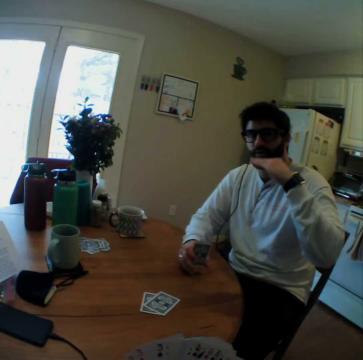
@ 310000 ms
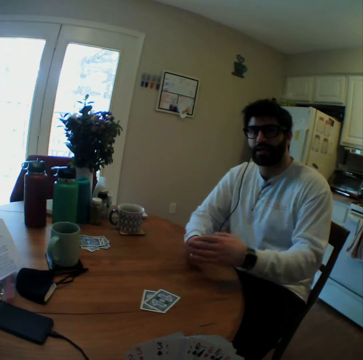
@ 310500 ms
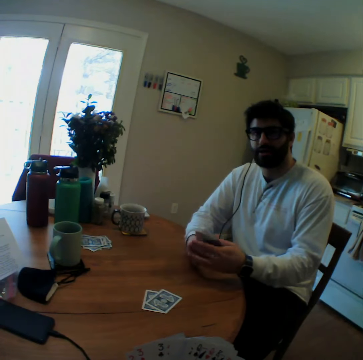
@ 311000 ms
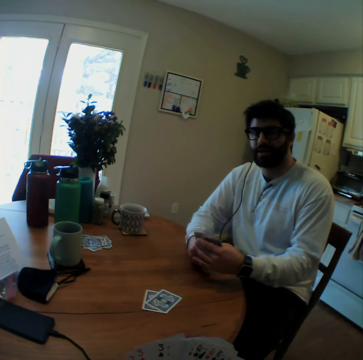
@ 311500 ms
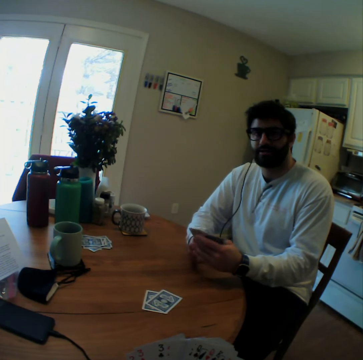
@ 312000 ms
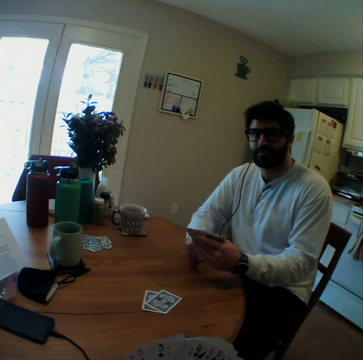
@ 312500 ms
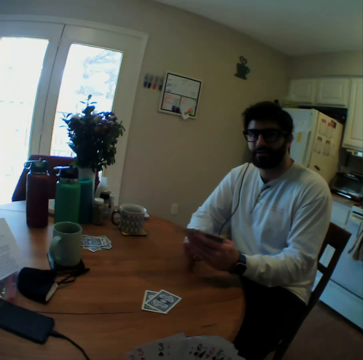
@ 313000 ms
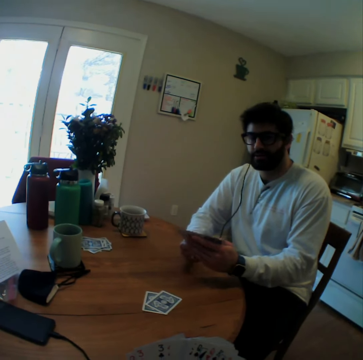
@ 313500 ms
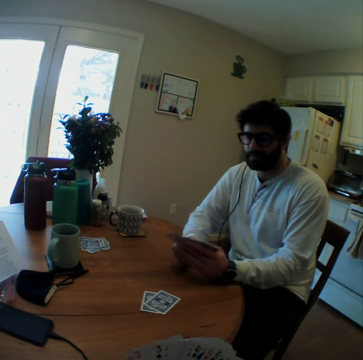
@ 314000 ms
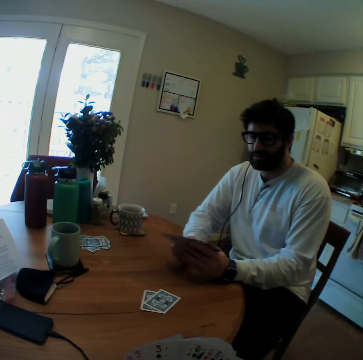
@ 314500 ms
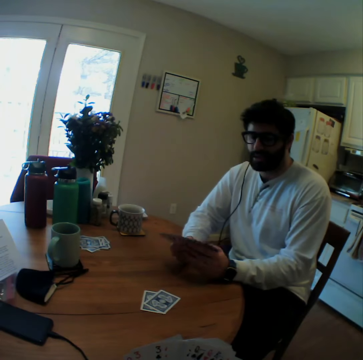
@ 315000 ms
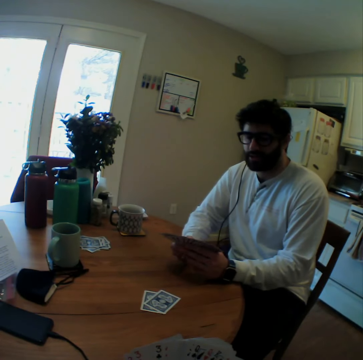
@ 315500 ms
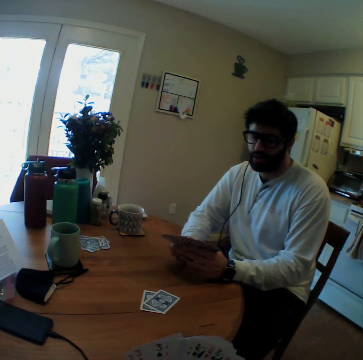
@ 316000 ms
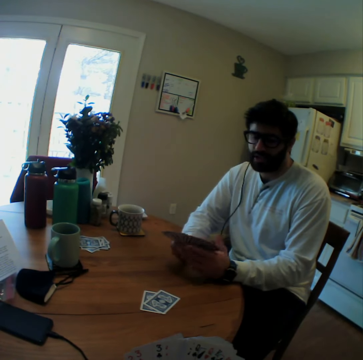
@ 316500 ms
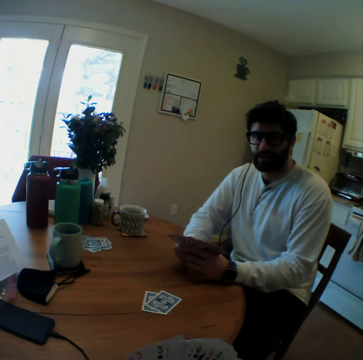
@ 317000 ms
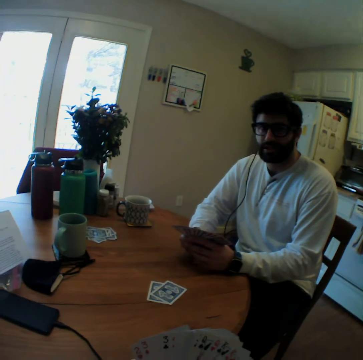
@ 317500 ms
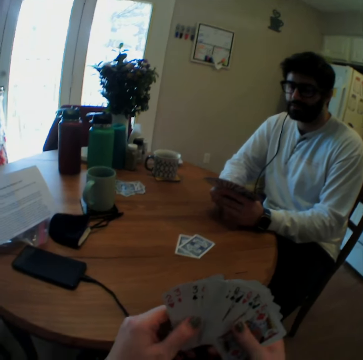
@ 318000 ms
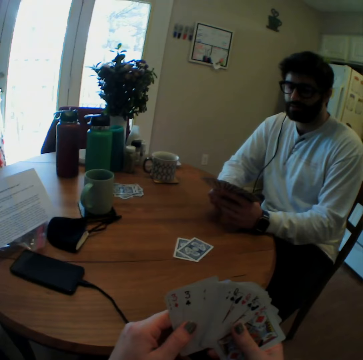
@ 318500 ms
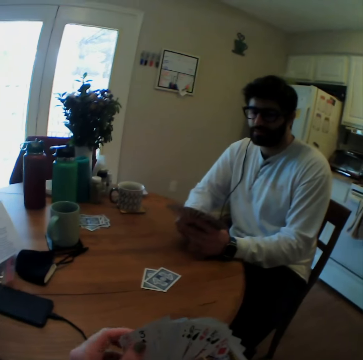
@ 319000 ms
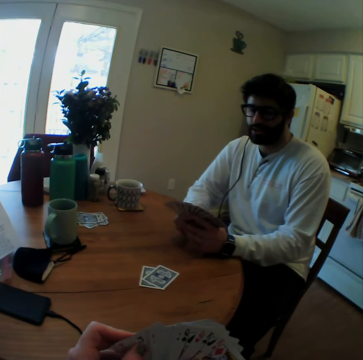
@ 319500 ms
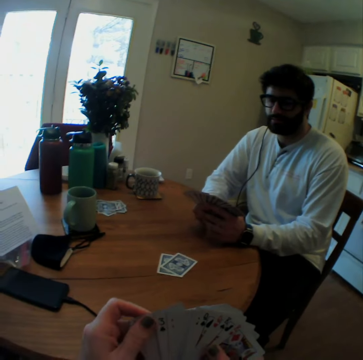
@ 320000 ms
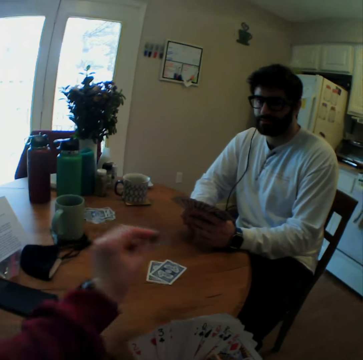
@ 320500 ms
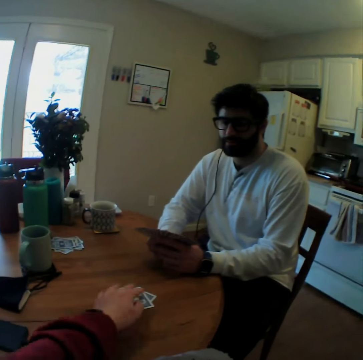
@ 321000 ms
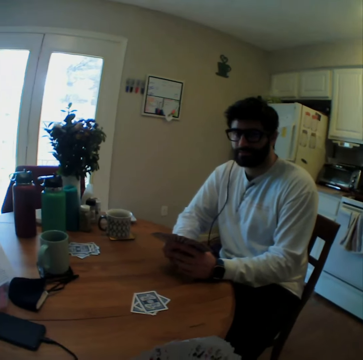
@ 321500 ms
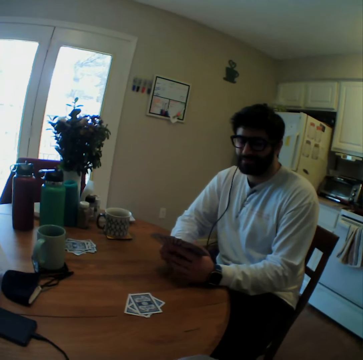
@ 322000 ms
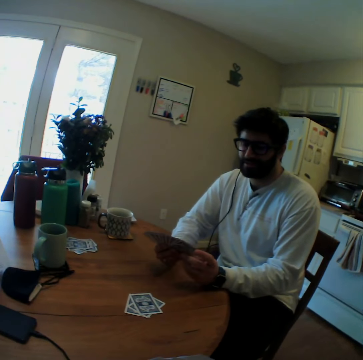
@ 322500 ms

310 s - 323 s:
A man speaks and moves a hand. The man puts the hand down. He holds the playing cards with both hands, touches the cards and arranges the playing cards. The camera wearer speaks. The man speaks. The camera wearer speaks. They put a card on a table. They play a card game with the man.

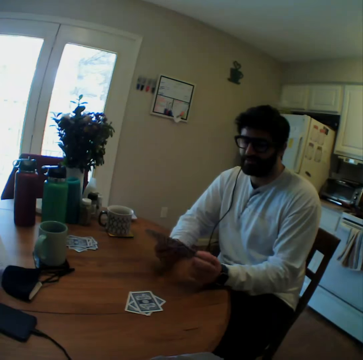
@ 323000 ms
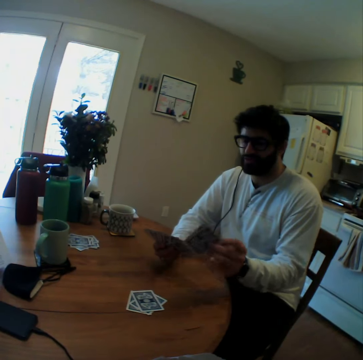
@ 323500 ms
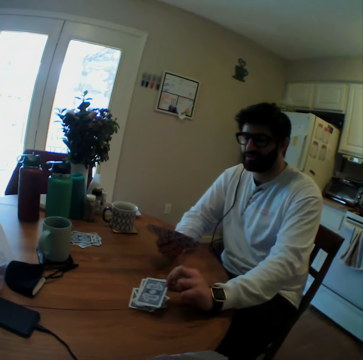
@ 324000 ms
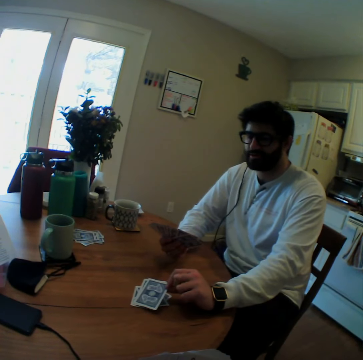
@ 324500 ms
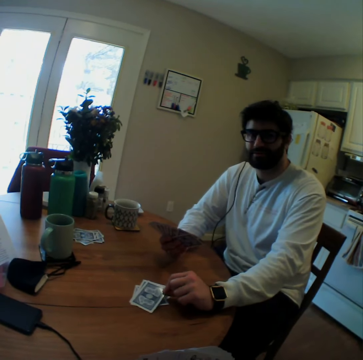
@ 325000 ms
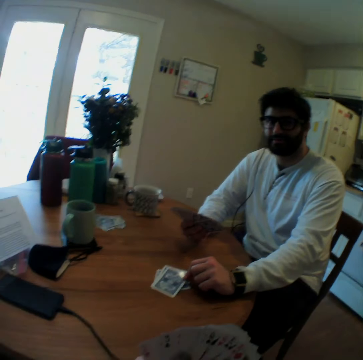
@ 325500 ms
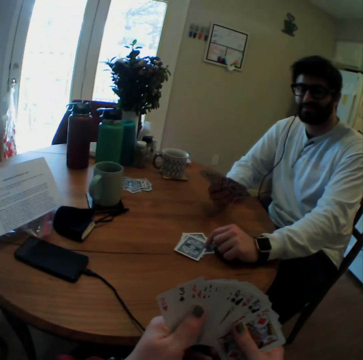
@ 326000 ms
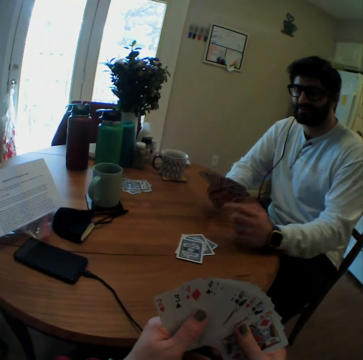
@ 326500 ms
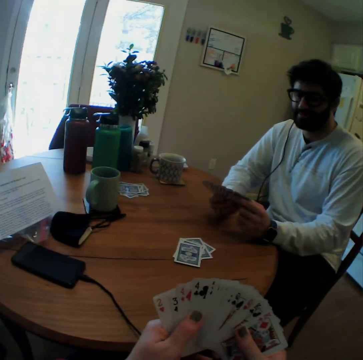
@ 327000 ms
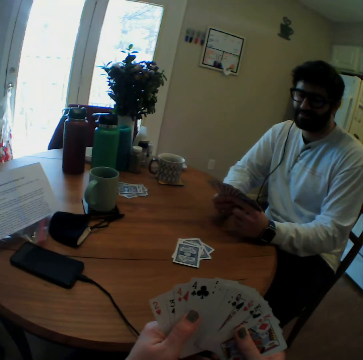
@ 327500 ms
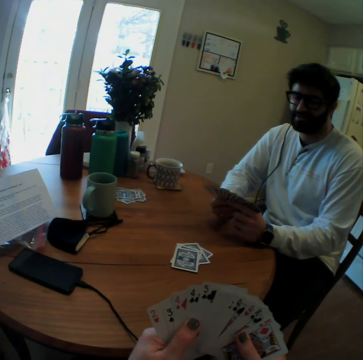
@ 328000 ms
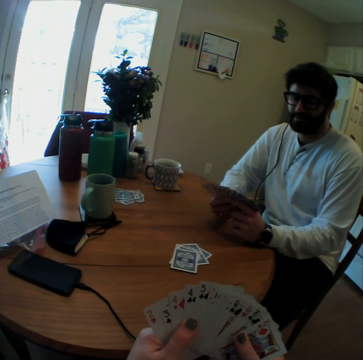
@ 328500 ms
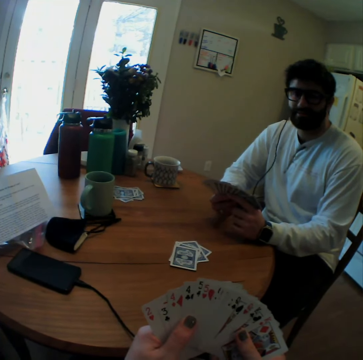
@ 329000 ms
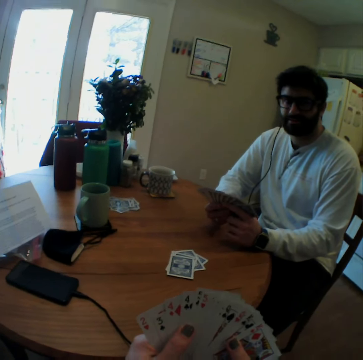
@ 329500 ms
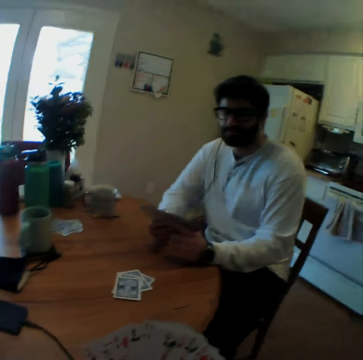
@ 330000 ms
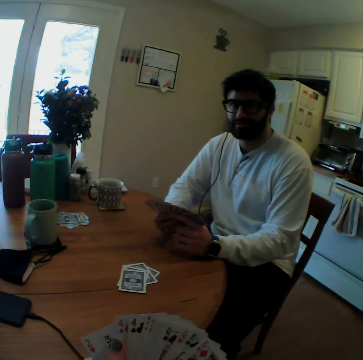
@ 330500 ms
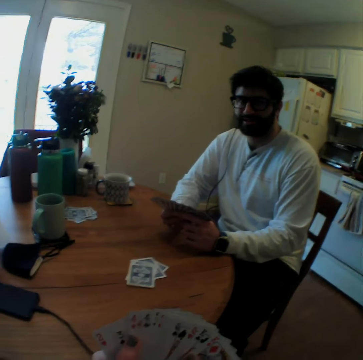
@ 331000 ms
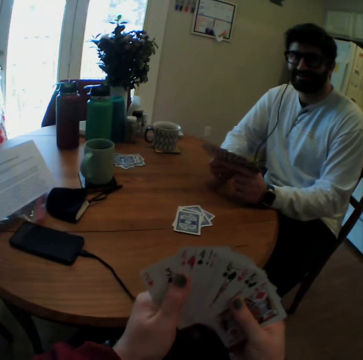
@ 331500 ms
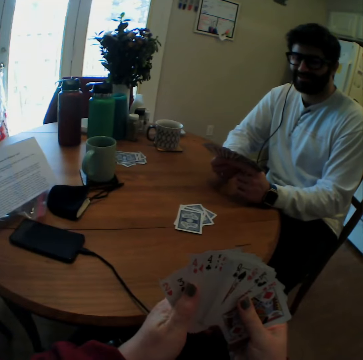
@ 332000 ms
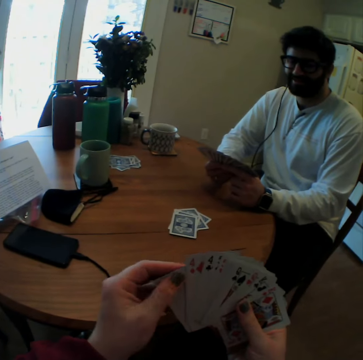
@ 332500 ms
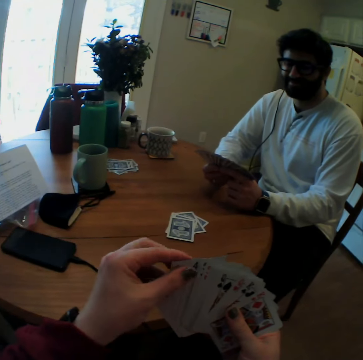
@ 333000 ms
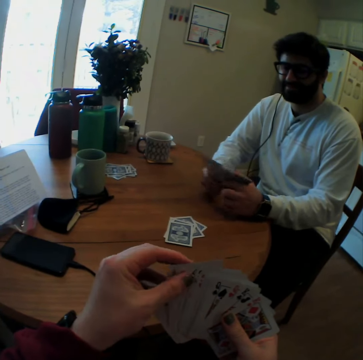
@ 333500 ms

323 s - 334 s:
The man plays a card game. The man puts cards on a table. The camera wearer speaks.

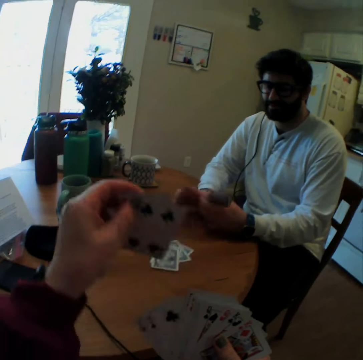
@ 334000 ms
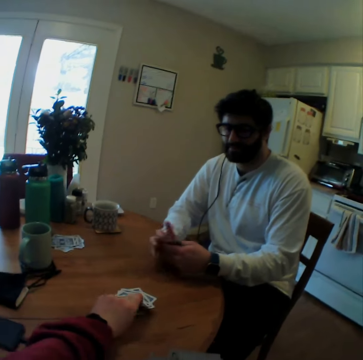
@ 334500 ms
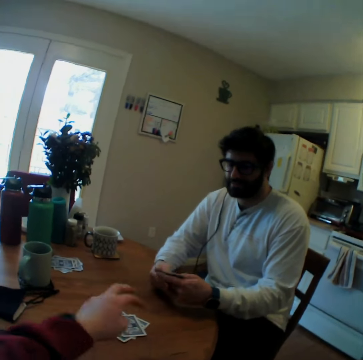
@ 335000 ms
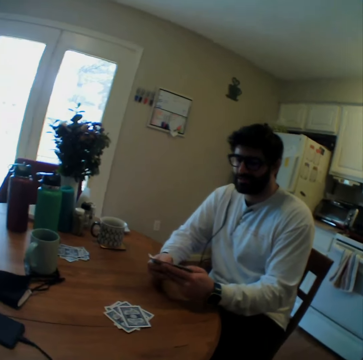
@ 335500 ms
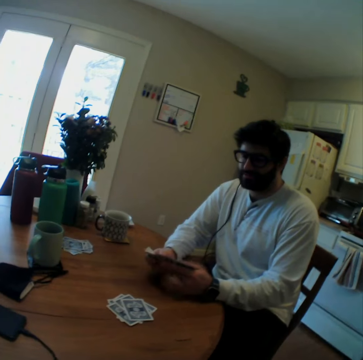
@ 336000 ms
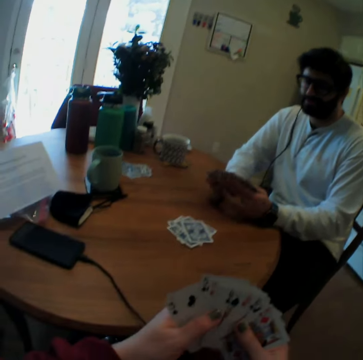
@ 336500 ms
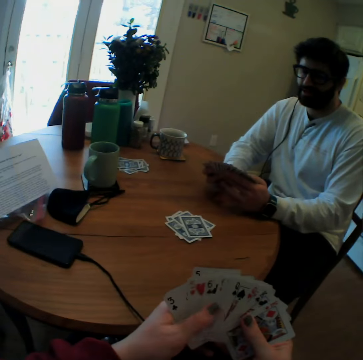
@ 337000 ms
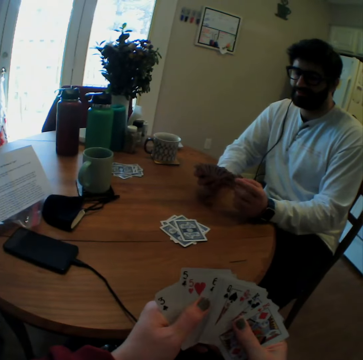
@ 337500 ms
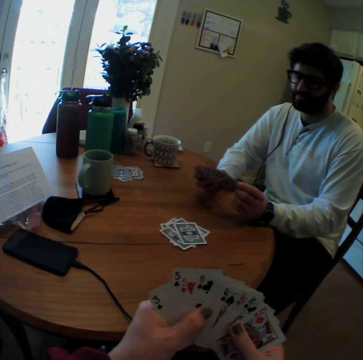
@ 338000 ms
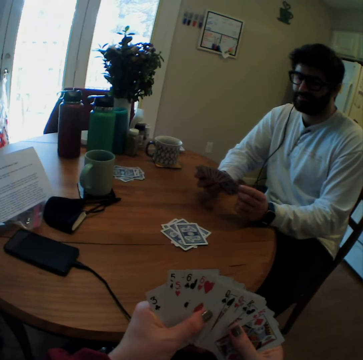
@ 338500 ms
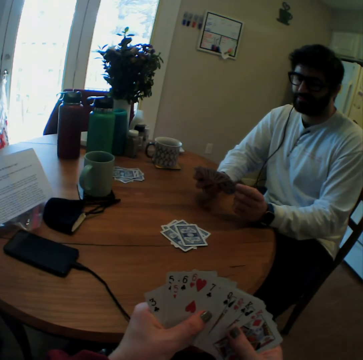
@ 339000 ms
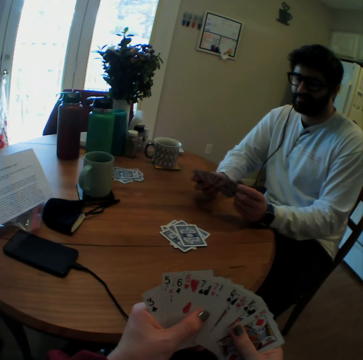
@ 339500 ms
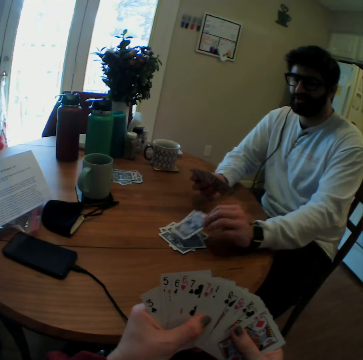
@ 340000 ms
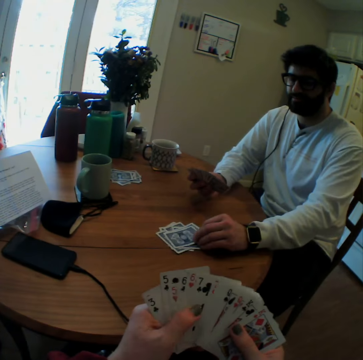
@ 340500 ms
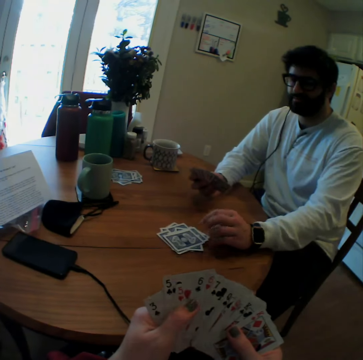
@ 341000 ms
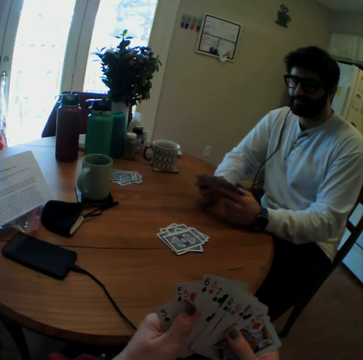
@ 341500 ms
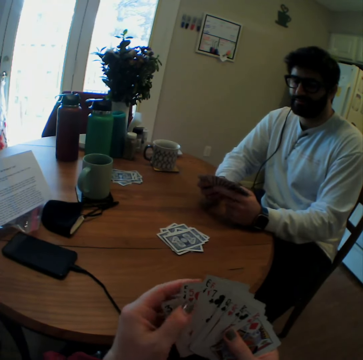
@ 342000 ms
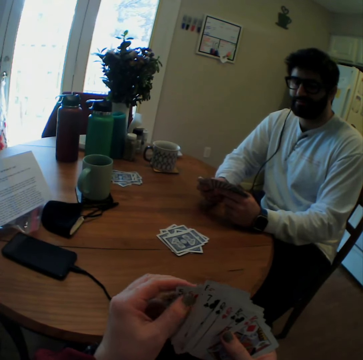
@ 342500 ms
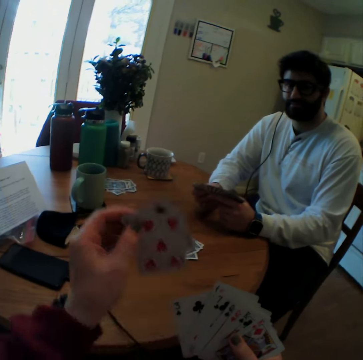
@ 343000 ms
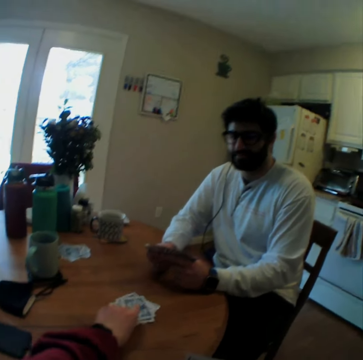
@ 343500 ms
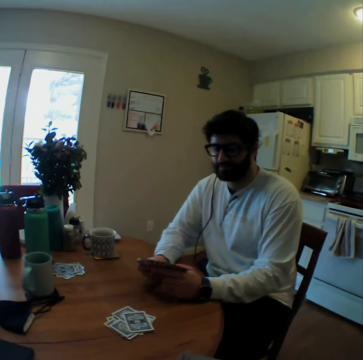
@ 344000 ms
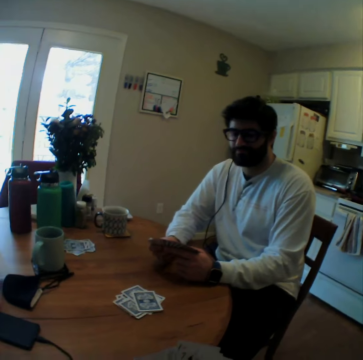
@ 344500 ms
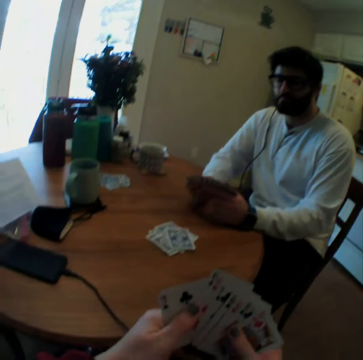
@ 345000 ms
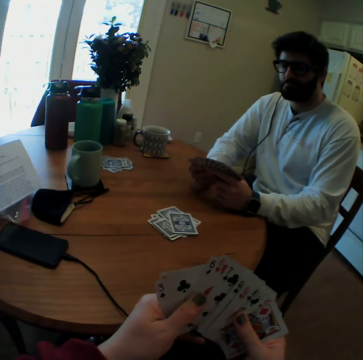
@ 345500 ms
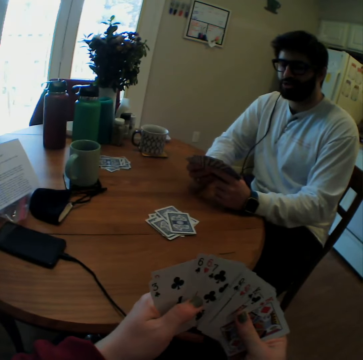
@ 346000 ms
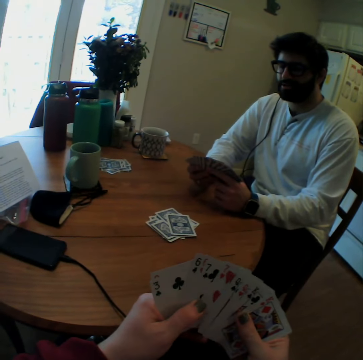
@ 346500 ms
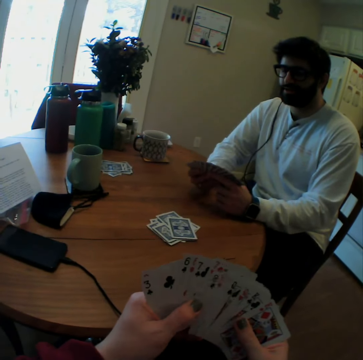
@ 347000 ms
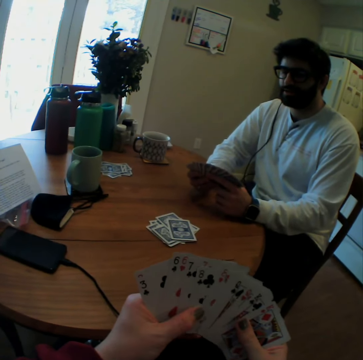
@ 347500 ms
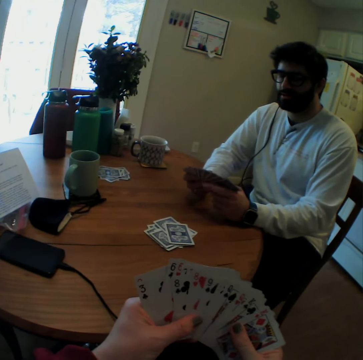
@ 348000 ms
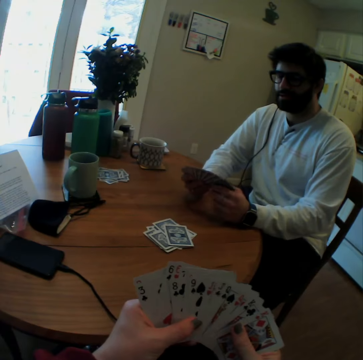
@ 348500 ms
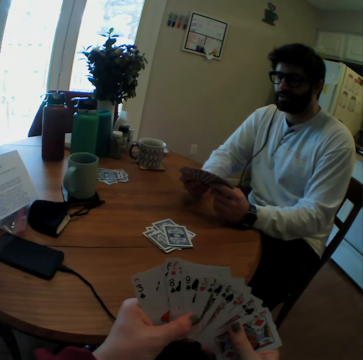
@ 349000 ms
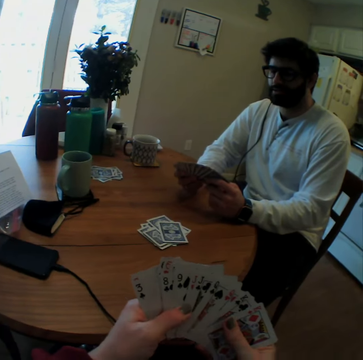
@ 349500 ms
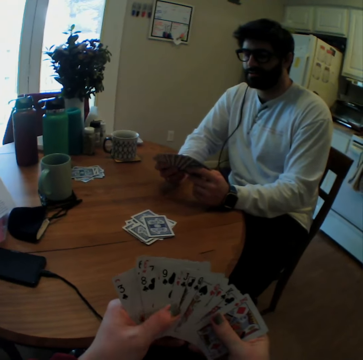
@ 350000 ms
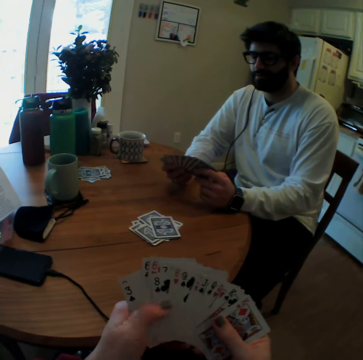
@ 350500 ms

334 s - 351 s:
The camera wearer plays a card game with the man. They put a card on a table. The man arranges the playing cards. The camera wearer arranges the playing cards. The man plays the card game with the camera wearer and puts a card on the table. The camera wearer plays the card game. They put a card on the table. They arrange the playing cards. They count the cards.
